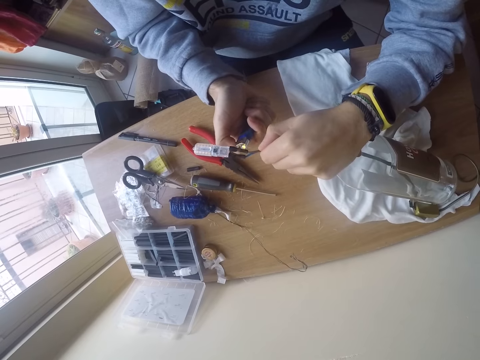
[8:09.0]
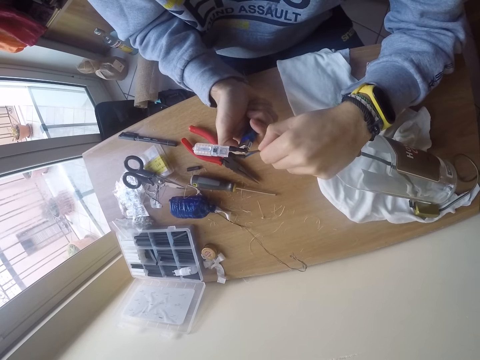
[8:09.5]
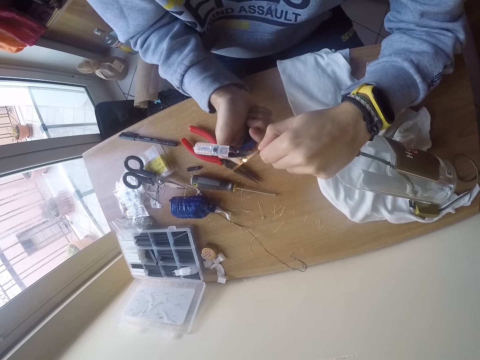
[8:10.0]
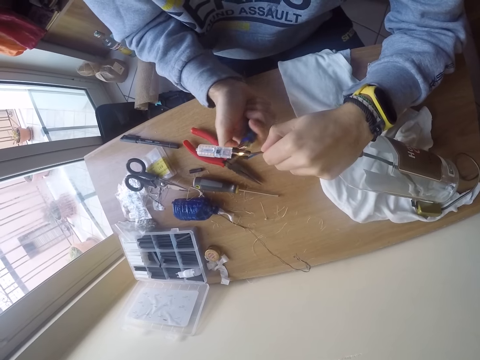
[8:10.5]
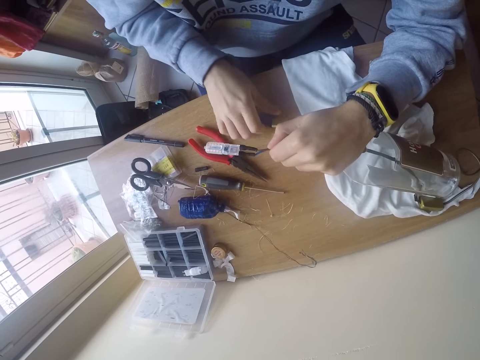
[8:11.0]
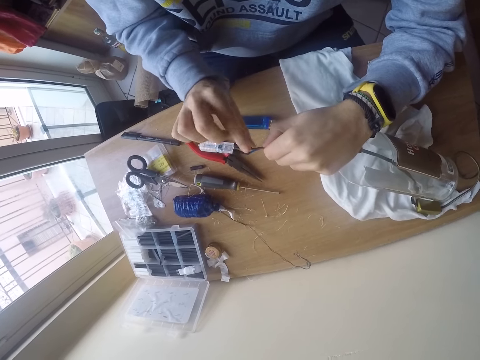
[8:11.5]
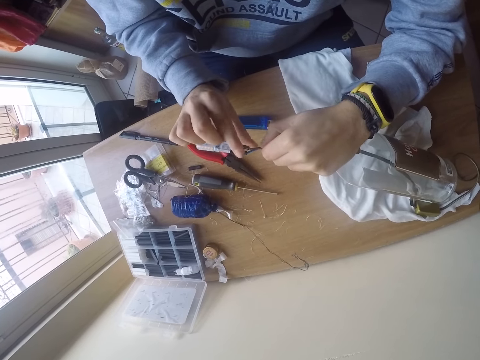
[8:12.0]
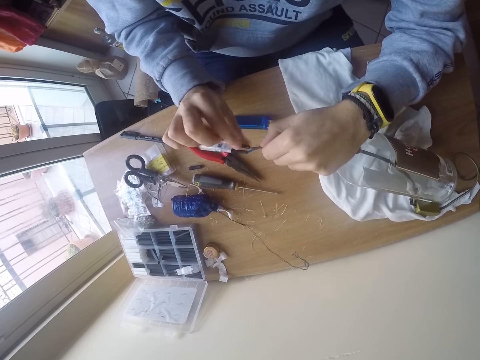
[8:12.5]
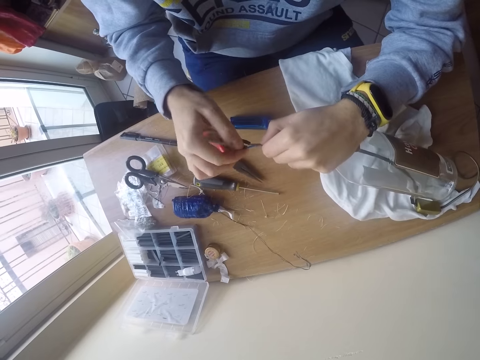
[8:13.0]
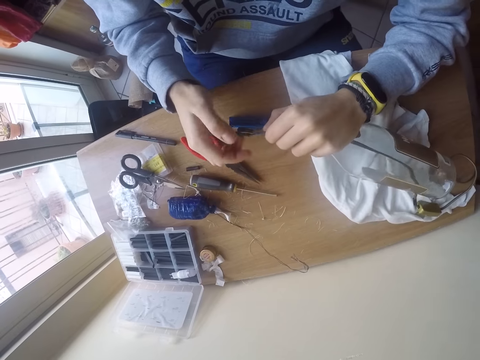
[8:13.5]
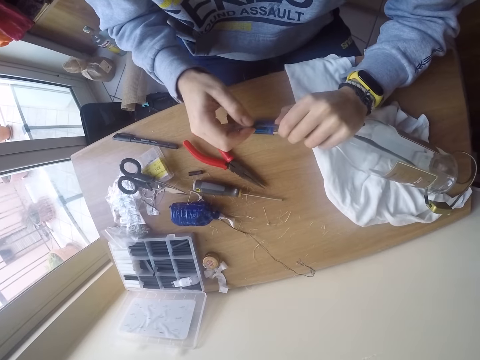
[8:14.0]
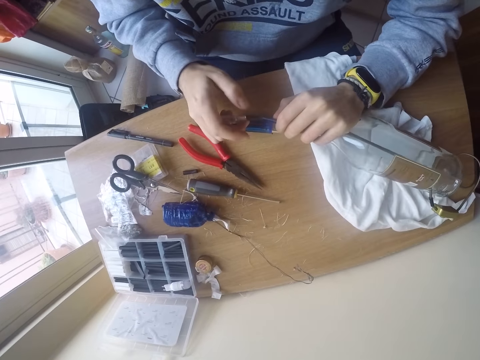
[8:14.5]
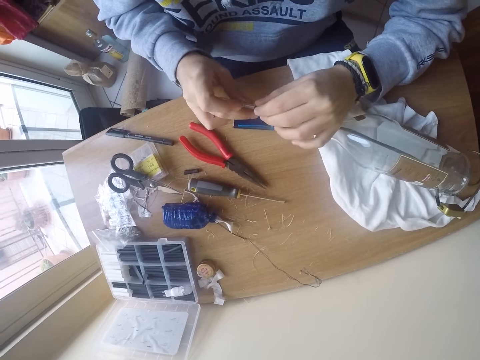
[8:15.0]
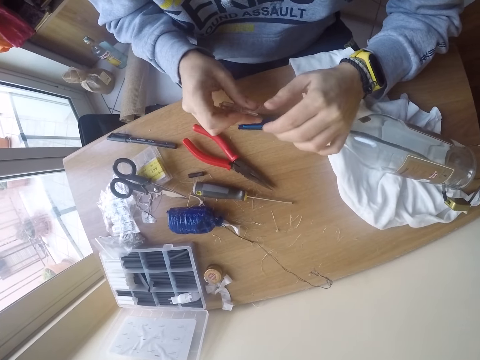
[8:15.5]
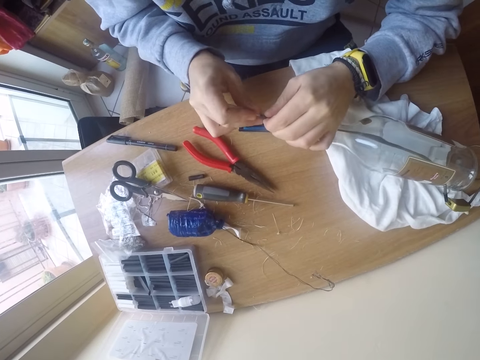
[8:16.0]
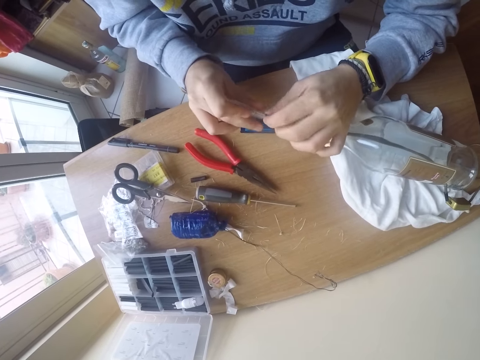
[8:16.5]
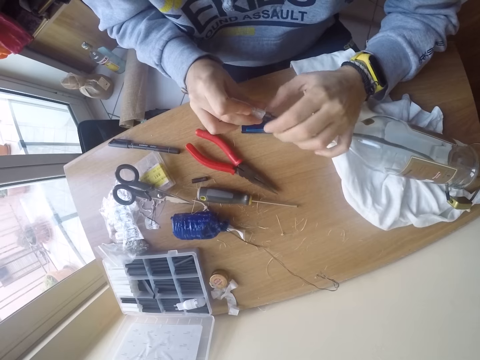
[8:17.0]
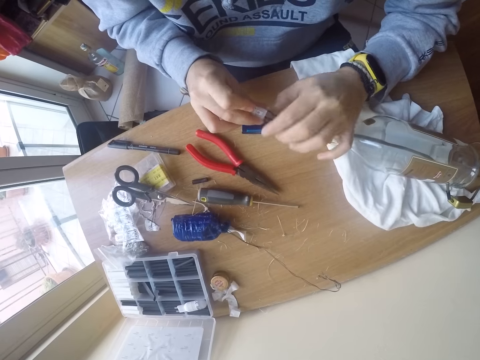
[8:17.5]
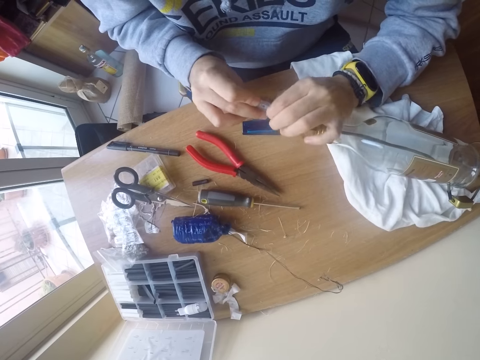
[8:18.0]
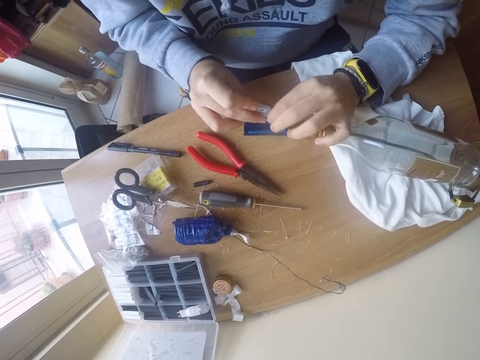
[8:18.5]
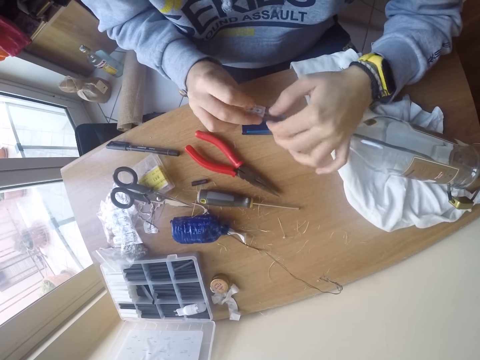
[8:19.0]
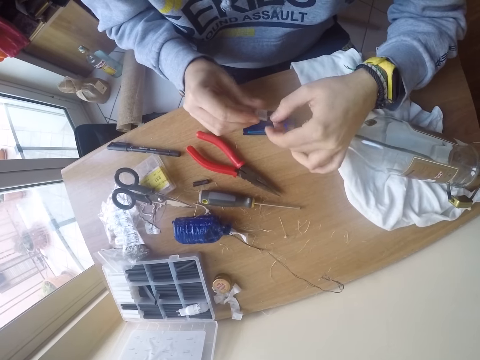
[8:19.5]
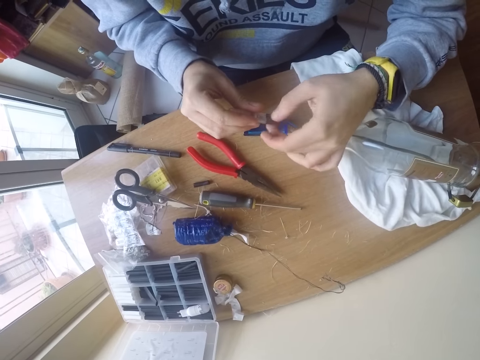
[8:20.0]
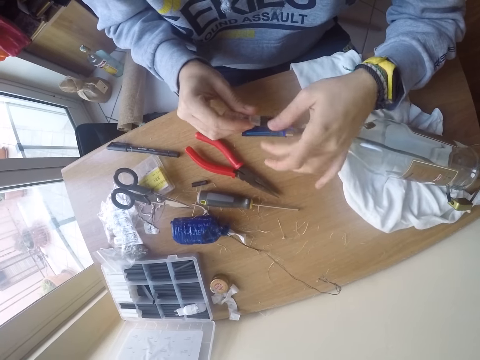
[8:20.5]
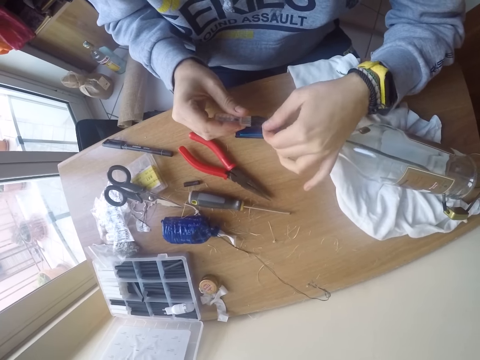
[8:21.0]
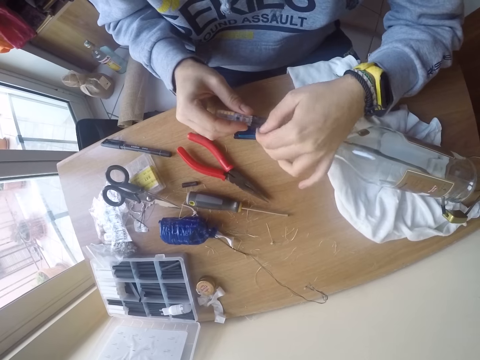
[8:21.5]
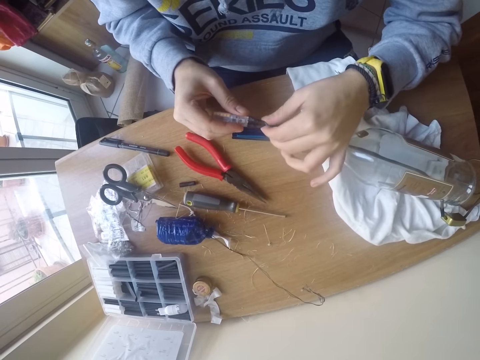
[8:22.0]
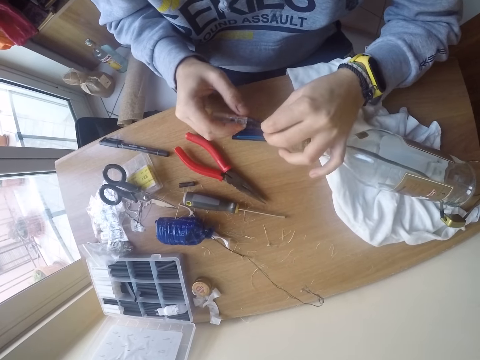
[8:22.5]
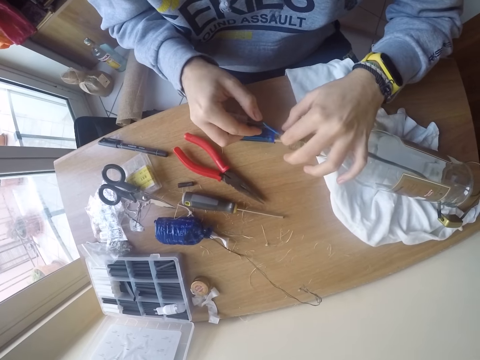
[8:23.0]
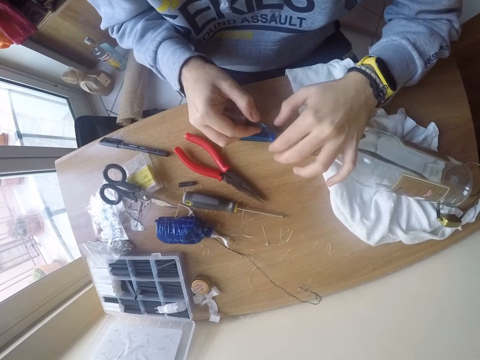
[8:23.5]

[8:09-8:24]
The camera wearer drops the lighter on the table with his right hand. He touches the insulators with his right hand. He holds a wire with both hands. He joins the connectors with the insulator with both hands. He adjusts a wire connector.

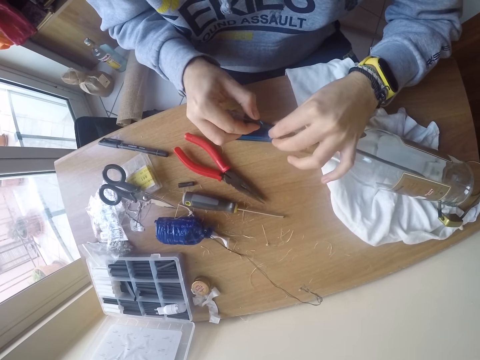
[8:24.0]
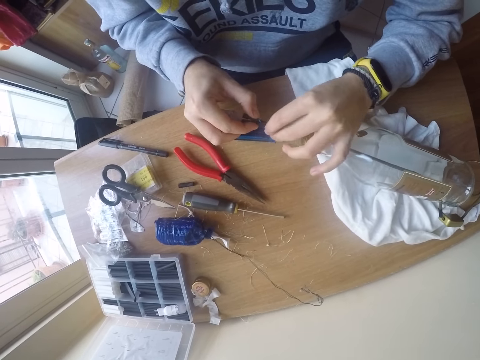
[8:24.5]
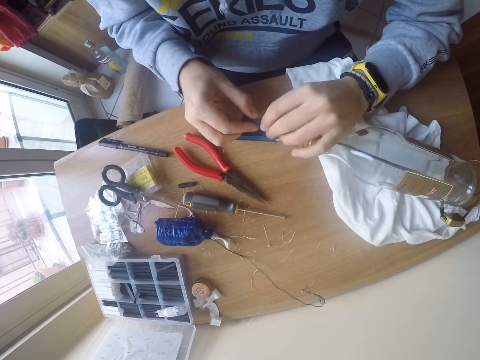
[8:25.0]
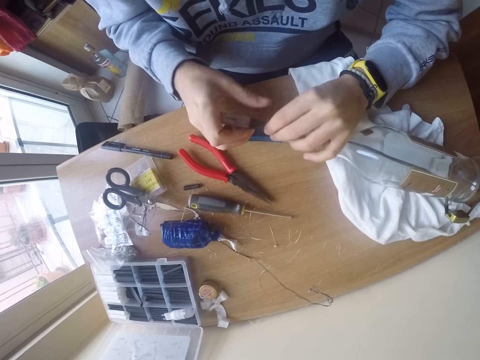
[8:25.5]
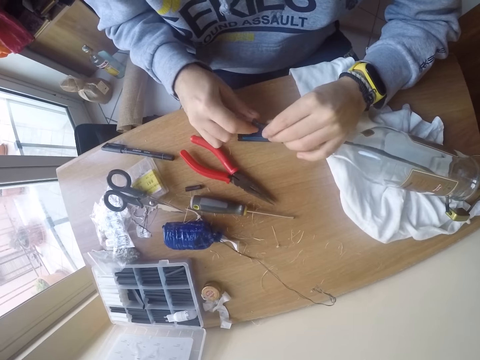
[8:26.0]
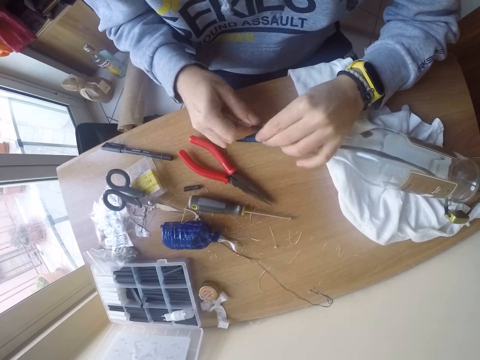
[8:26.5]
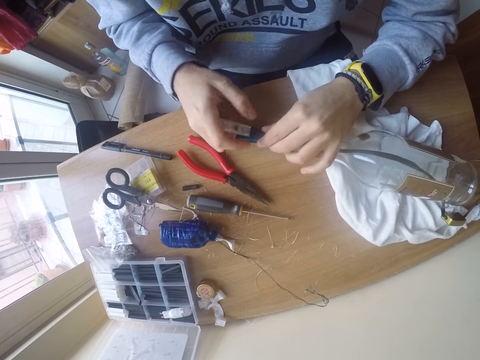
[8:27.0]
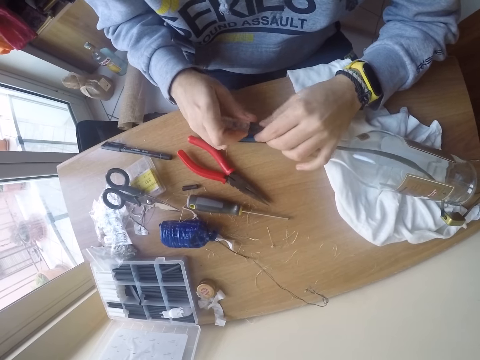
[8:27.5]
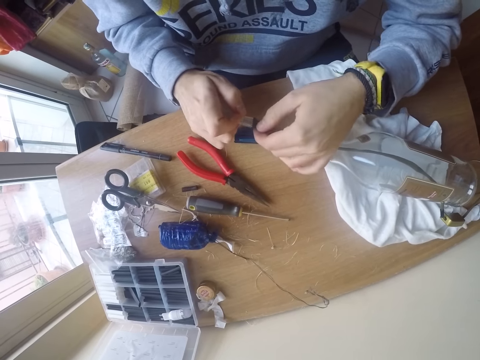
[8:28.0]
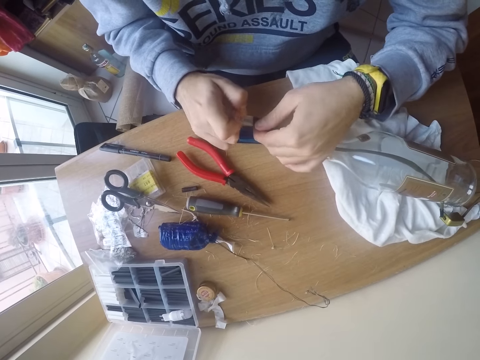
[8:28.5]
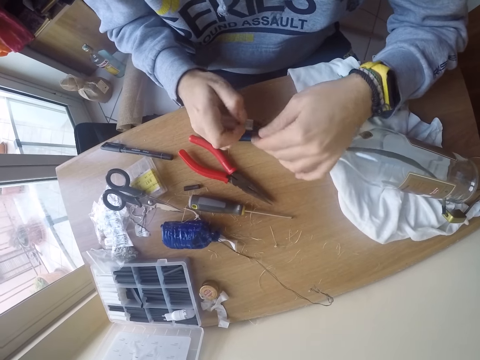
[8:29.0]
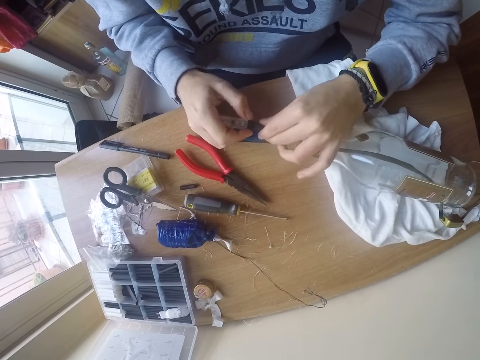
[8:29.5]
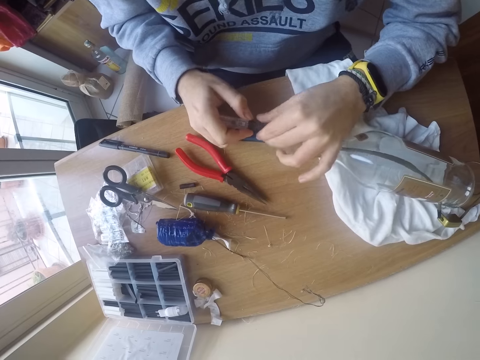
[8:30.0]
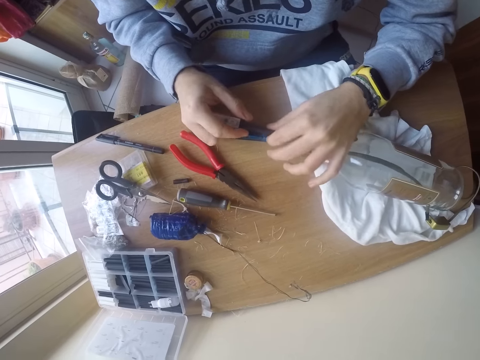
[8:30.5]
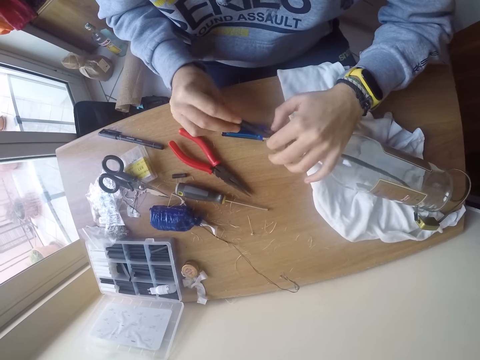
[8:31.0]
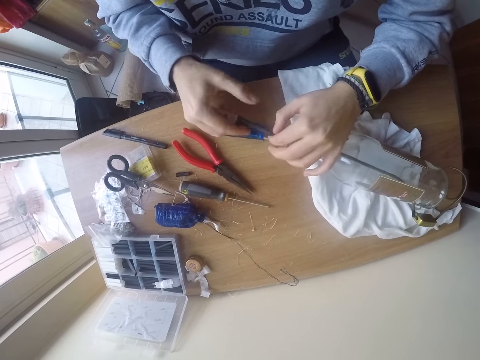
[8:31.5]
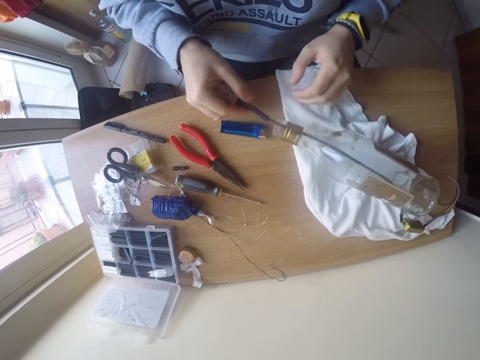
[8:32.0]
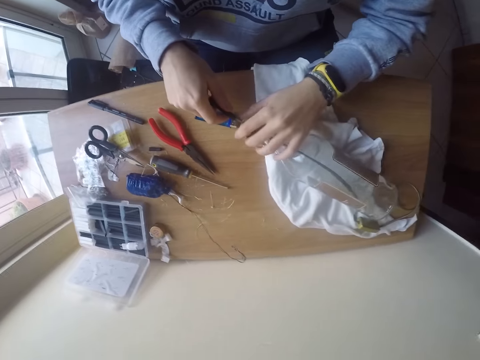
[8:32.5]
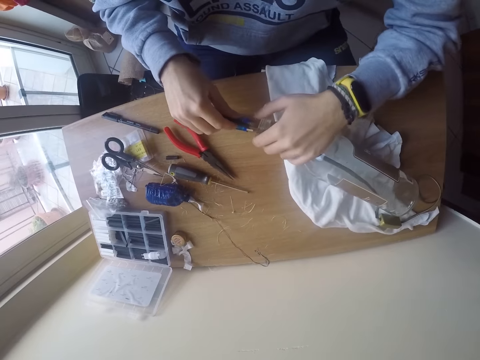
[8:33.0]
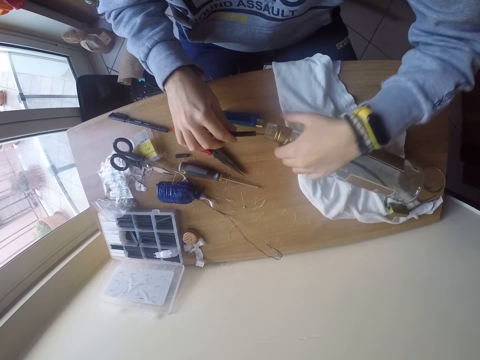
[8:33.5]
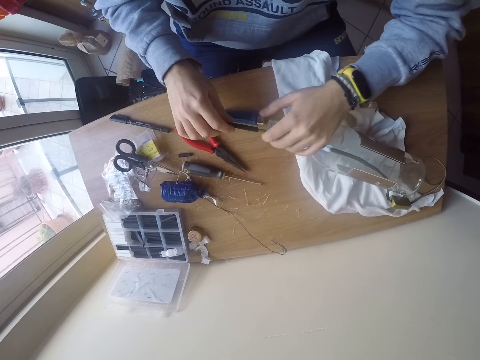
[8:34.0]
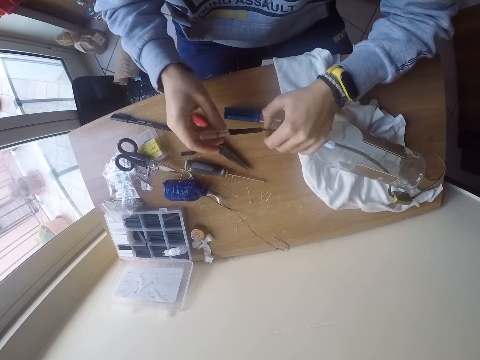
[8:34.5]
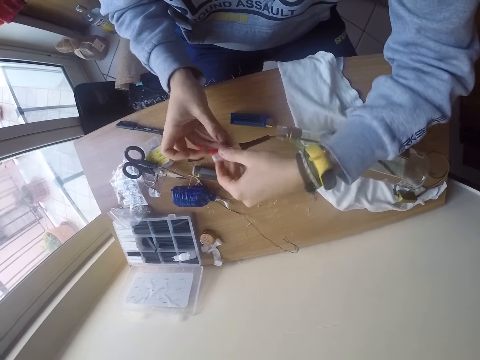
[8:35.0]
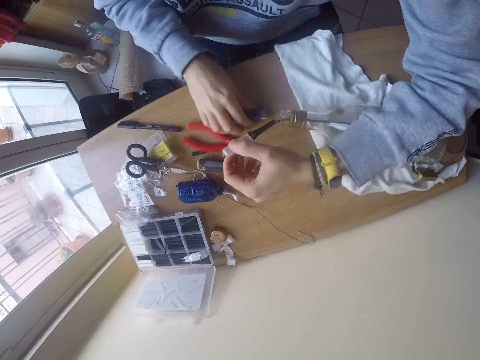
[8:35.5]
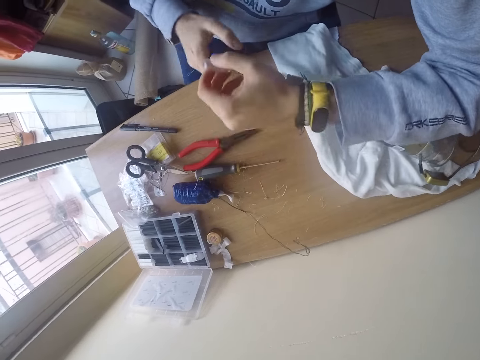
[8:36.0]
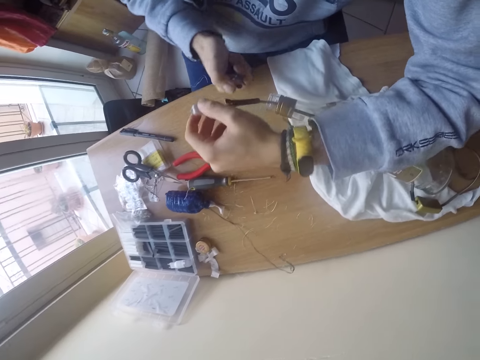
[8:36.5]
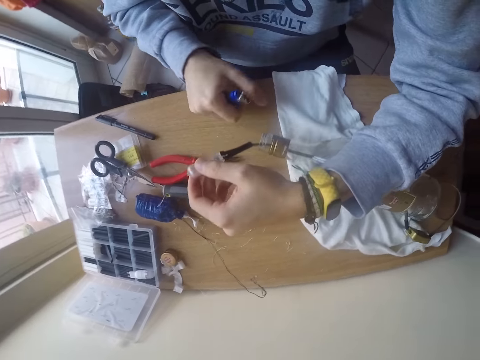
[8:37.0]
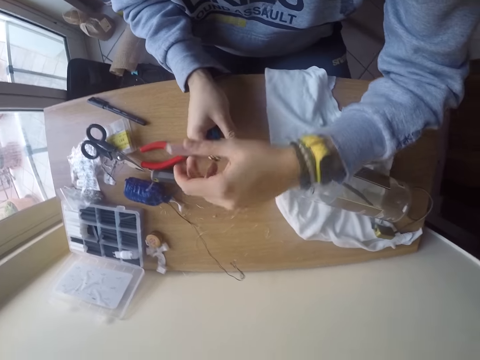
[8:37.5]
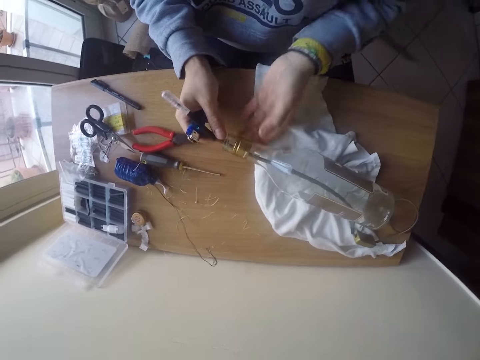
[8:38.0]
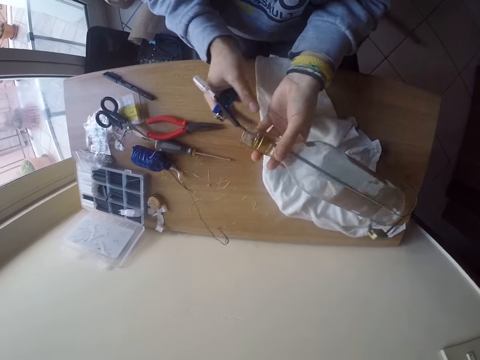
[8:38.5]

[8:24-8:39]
The camera wearer picks up the lighter on the table with his right hand. He adjusts the hands on the wire. He holds a bottle.
